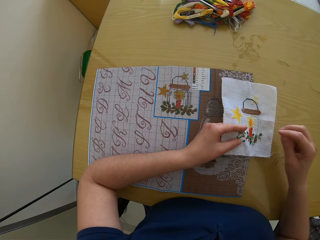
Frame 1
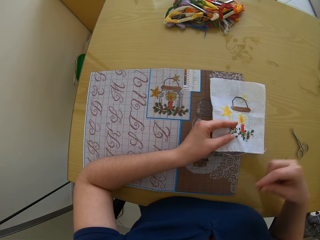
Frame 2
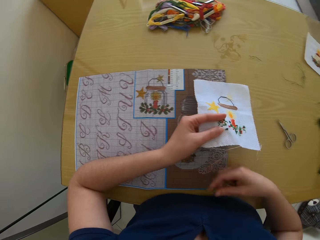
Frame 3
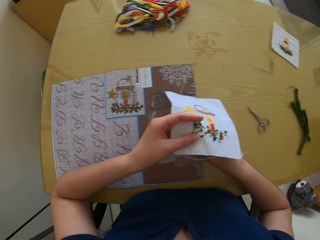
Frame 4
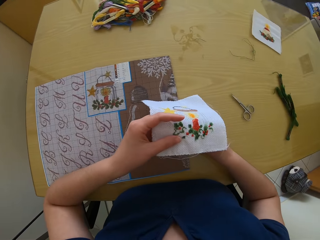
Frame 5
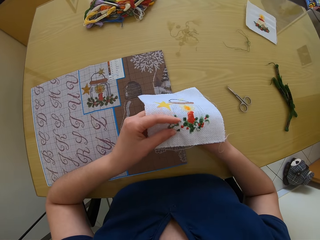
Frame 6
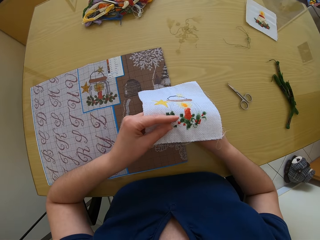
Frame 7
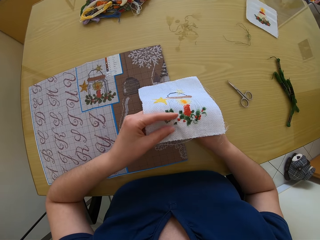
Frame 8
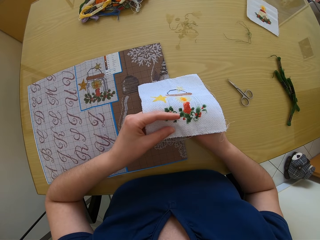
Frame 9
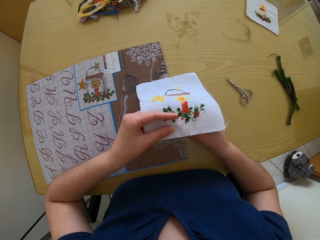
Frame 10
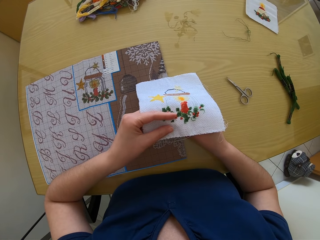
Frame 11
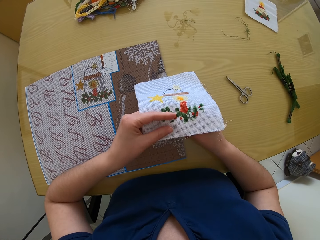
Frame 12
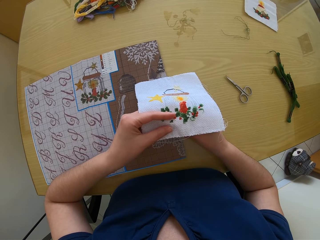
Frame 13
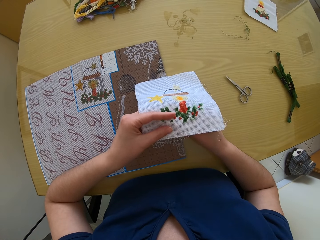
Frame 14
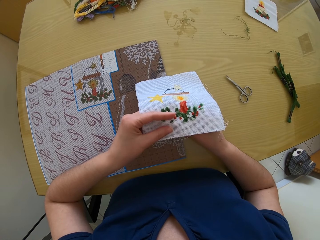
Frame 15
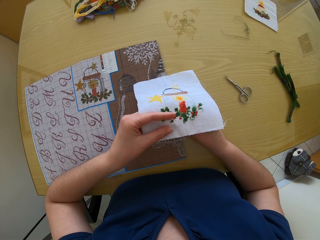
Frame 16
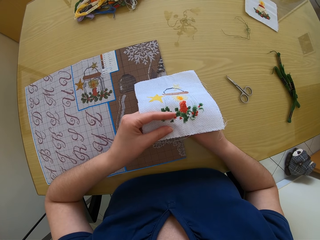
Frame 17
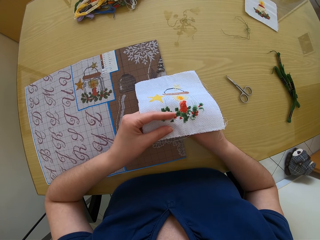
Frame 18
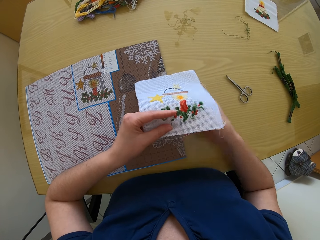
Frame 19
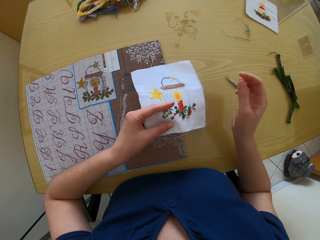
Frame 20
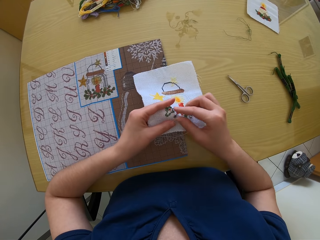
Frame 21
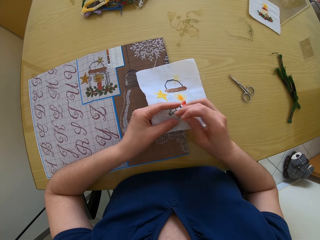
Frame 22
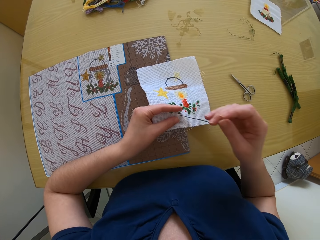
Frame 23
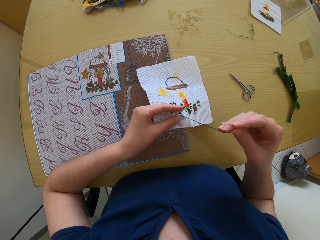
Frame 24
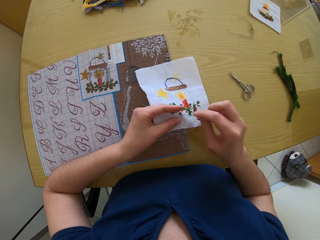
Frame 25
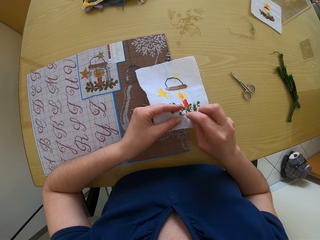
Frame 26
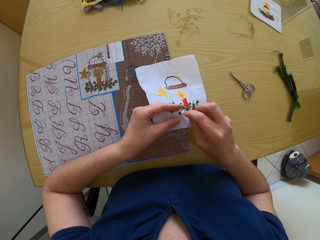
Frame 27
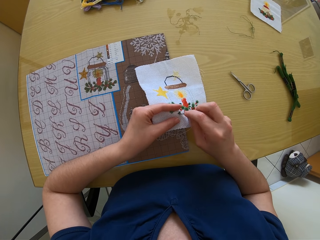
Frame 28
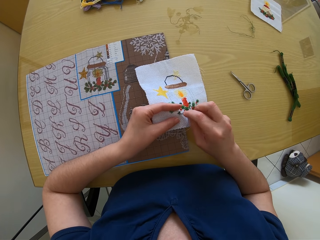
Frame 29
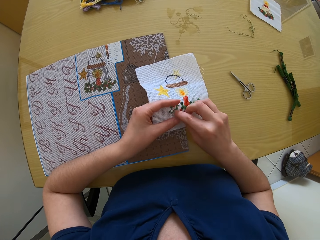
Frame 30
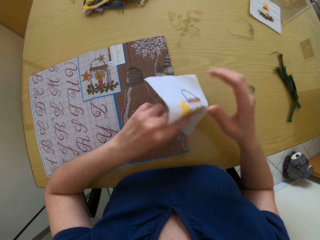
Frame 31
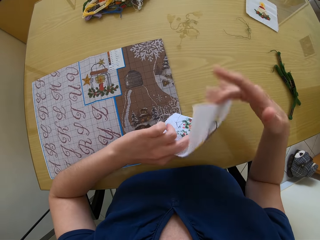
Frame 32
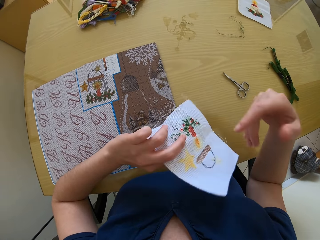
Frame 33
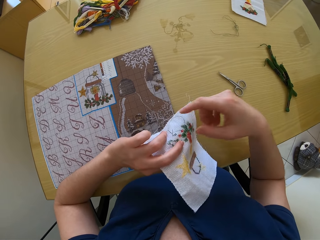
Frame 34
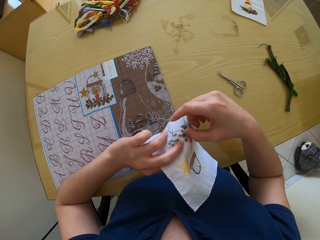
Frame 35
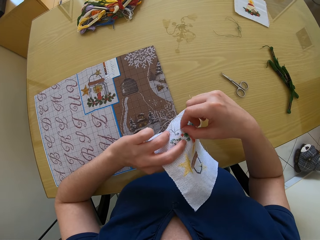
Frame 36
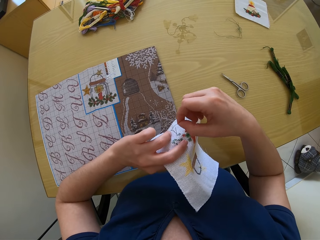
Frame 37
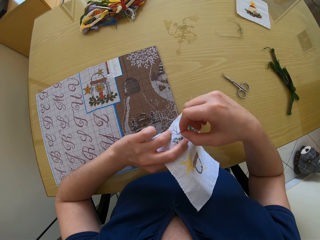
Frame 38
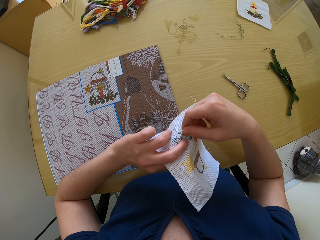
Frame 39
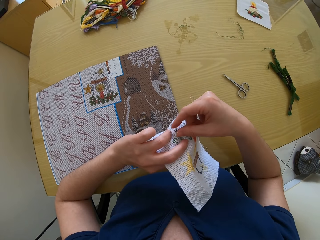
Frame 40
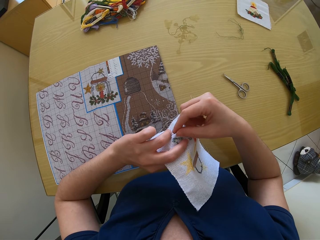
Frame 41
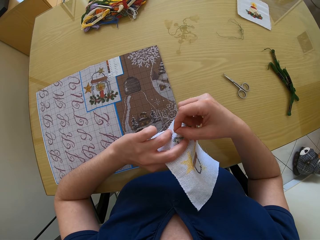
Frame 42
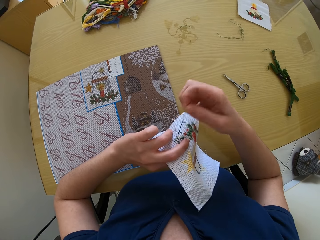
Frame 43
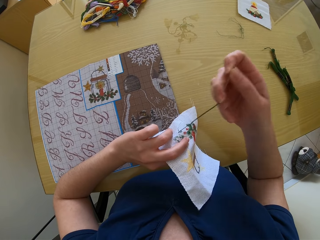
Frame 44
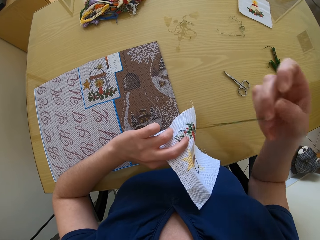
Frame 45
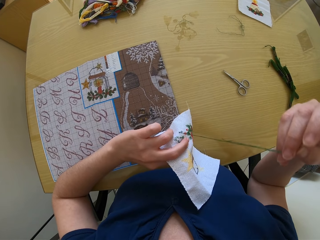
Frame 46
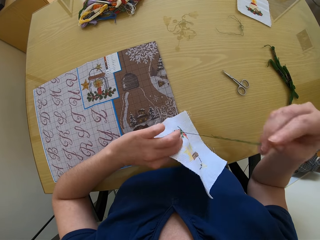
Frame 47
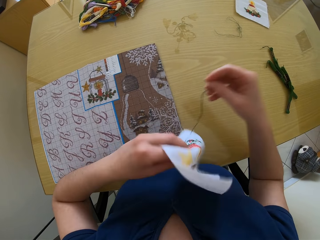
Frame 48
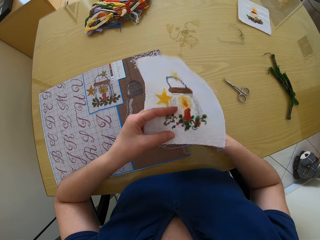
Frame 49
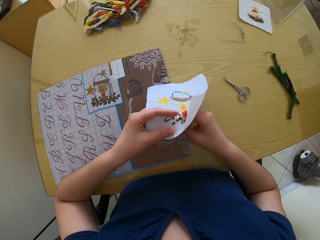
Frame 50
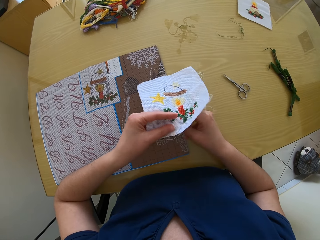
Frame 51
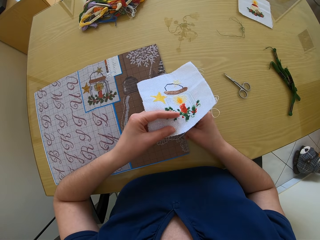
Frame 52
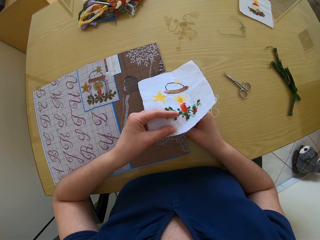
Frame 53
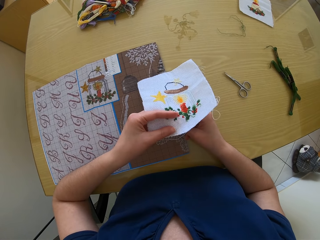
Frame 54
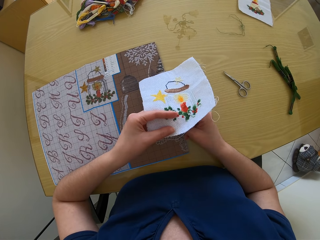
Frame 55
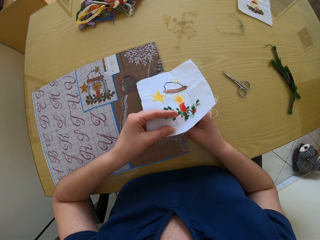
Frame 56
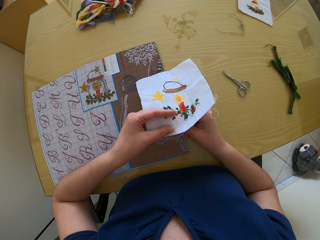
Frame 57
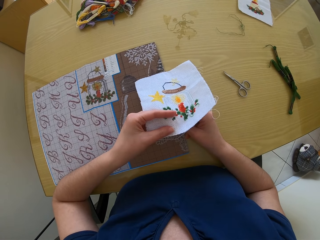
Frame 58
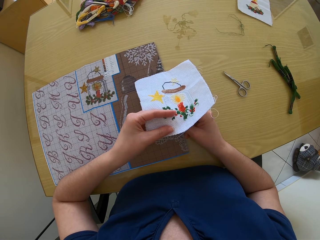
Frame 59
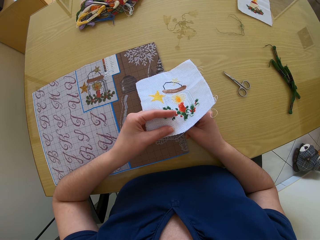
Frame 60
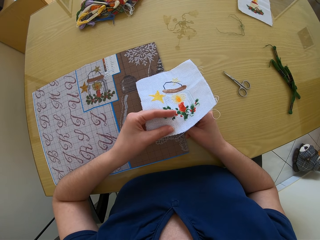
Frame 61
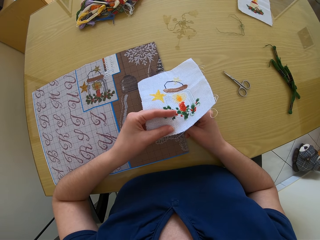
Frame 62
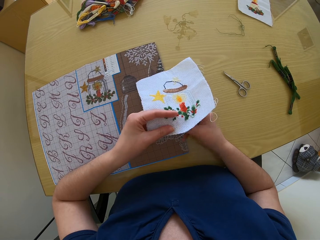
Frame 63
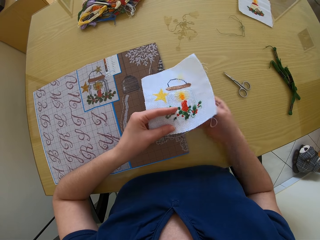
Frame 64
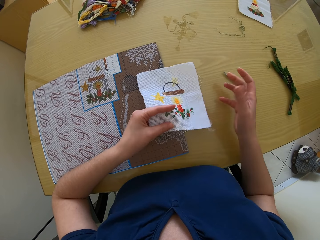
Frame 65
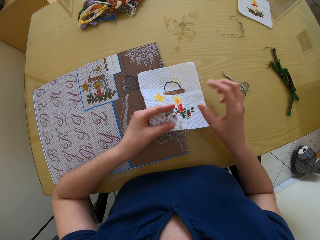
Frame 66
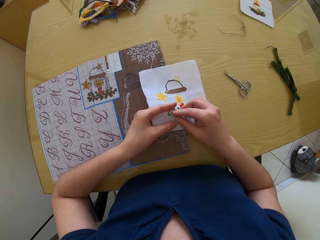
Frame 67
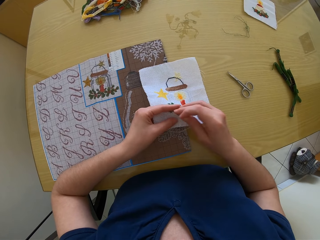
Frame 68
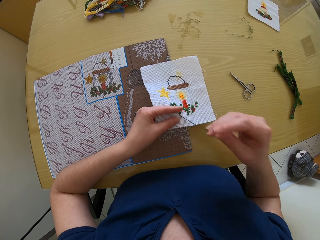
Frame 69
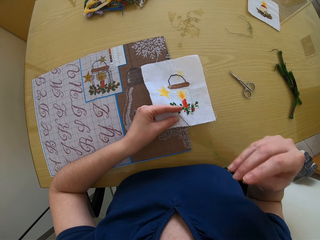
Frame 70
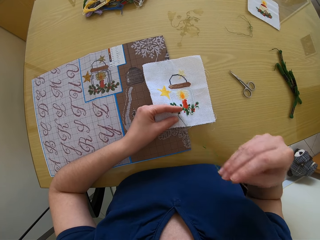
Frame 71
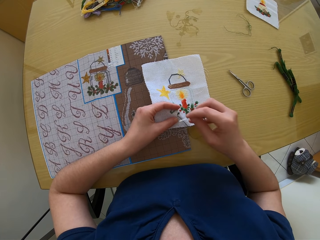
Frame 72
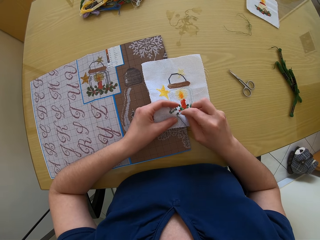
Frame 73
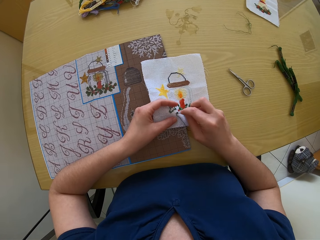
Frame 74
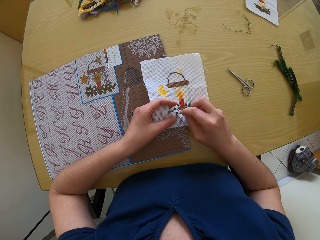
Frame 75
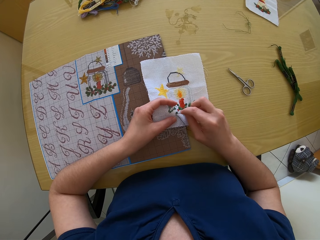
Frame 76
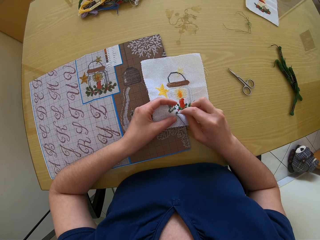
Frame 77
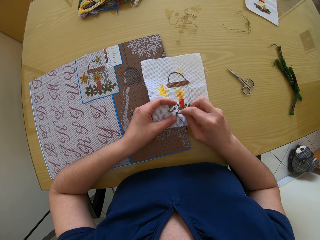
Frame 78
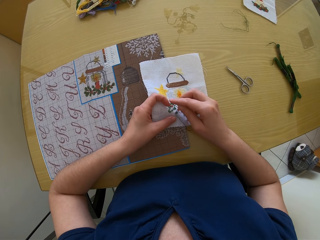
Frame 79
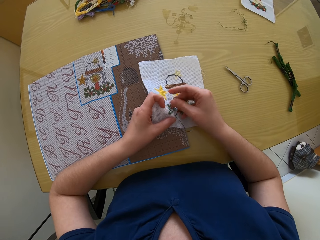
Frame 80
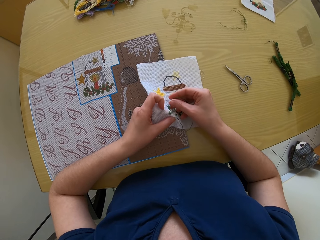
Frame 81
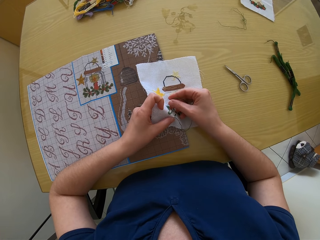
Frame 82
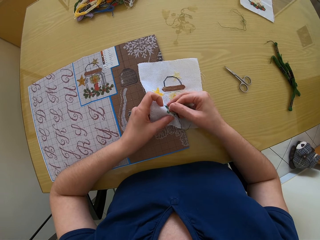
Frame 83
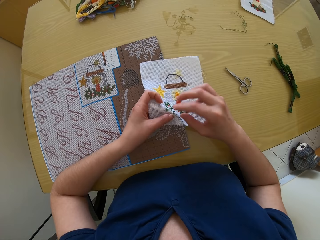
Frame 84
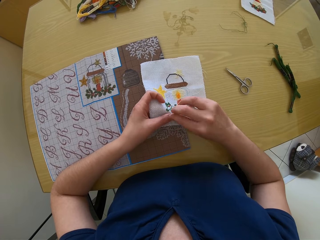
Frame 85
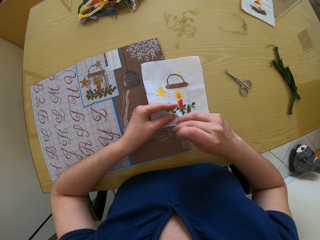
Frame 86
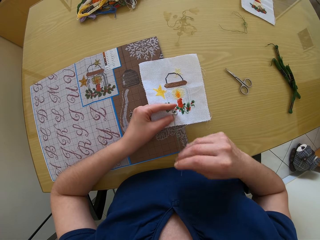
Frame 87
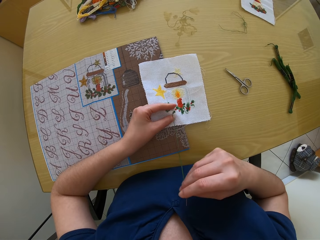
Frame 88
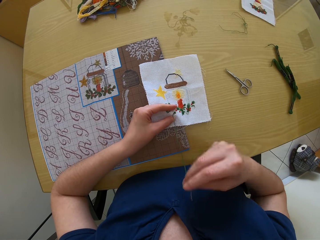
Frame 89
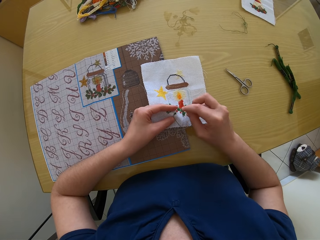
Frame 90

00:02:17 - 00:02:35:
The camera wearer stitches an embroidery design on the piece of cloth in her left hand with the needle in her right hand. She flips the piece of cloth in her left hand with her right hand. She pulls out the needle from the piece of cloth with her right hand. She flips the piece of cloth in her left hand with her left hand. She stitches an embroidery design on the piece of cloth in her left hand with the needle in her right hand.

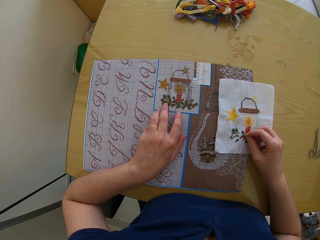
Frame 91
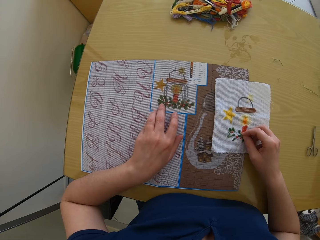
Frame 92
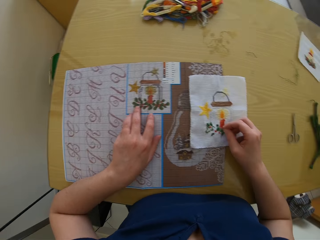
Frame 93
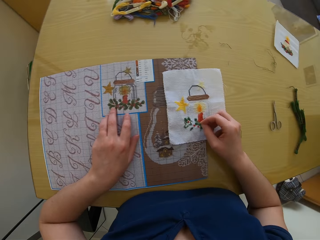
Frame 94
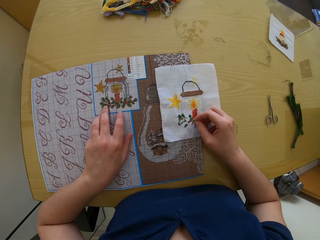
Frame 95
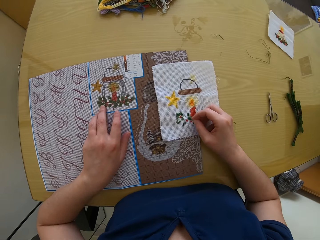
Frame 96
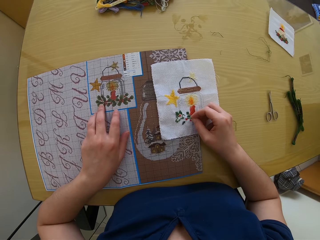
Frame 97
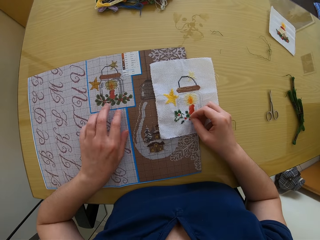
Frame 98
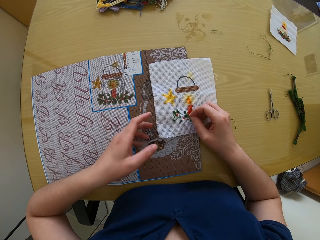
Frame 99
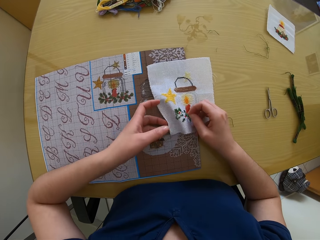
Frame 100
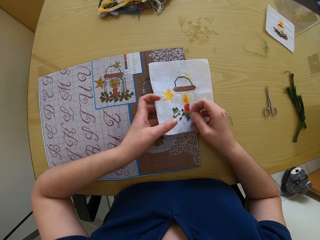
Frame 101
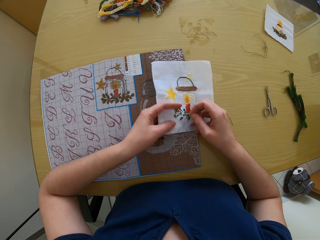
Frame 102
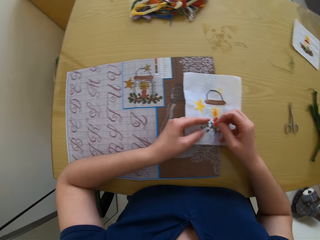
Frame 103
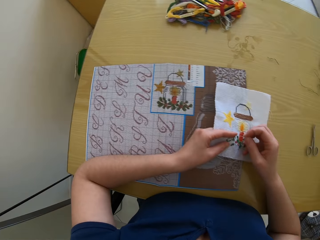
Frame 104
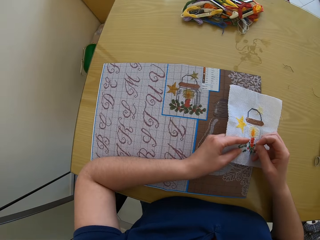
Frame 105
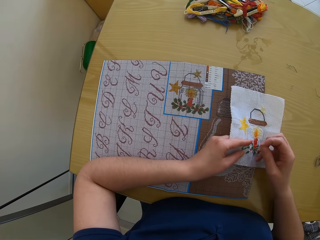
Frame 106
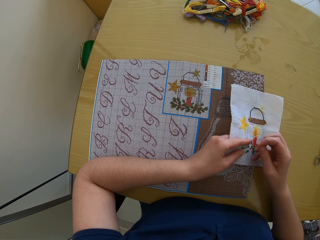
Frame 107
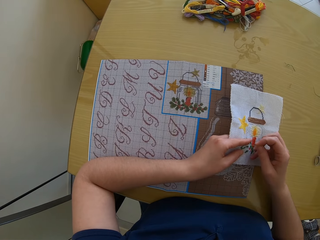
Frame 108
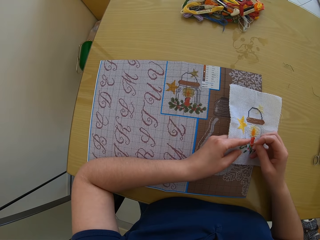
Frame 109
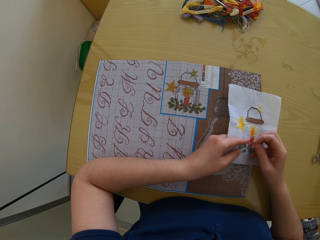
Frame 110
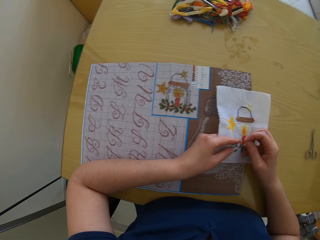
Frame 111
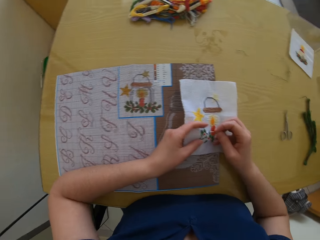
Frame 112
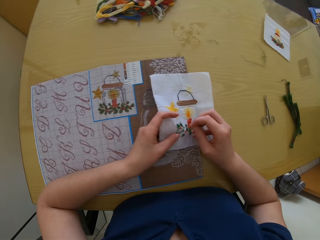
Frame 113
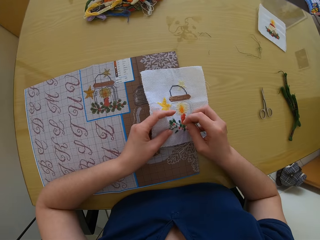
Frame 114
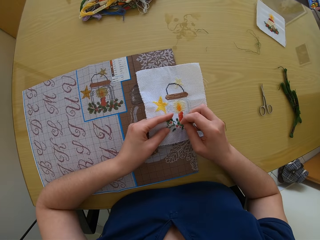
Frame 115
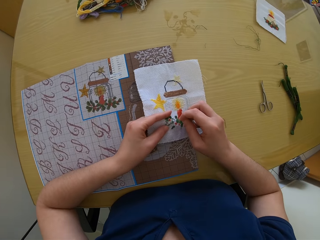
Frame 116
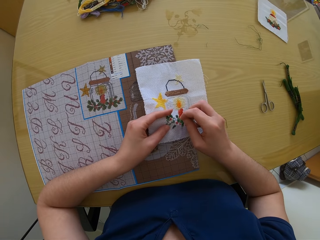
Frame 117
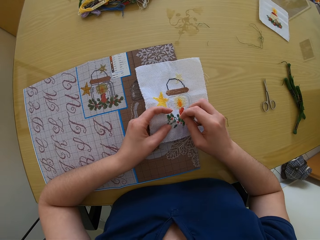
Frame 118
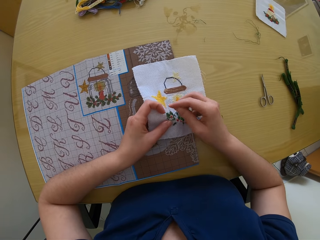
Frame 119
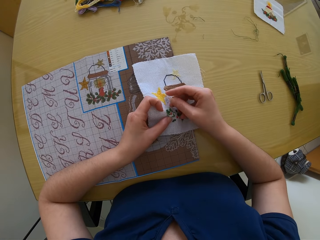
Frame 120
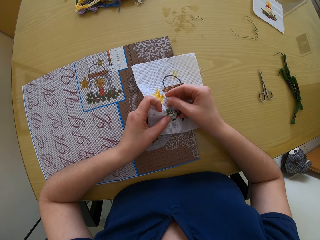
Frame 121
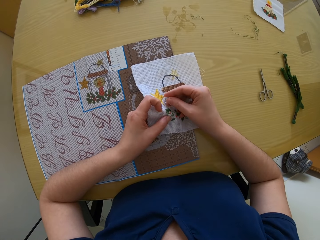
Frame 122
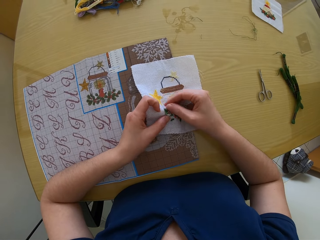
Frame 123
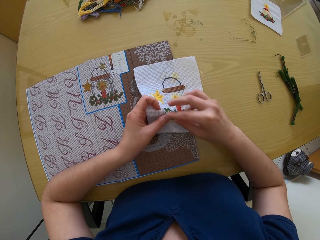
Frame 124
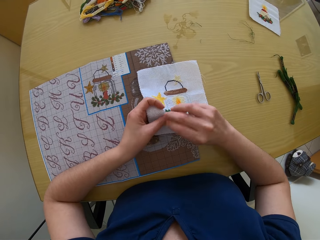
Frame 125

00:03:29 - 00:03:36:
The camera wearer puts her left hand under the piece of cloth on the table. She touches the cloth. She glances at the cross stitch chart on the table. She stitches an embroidery design on the piece of cloth in her left hand with the needle in her right hand.
